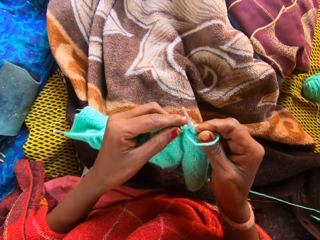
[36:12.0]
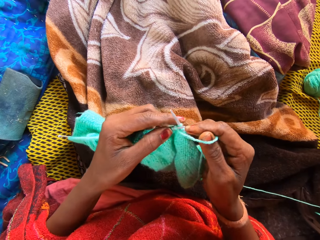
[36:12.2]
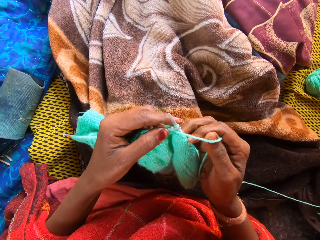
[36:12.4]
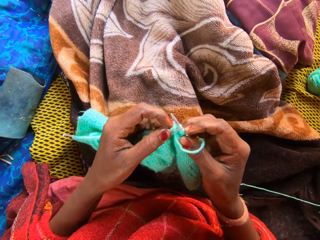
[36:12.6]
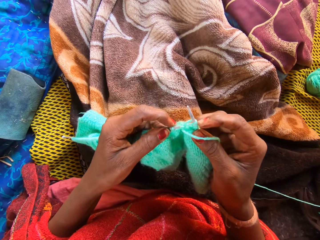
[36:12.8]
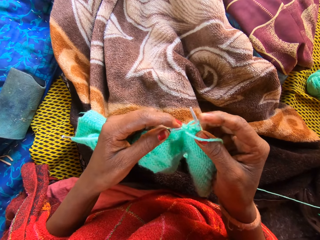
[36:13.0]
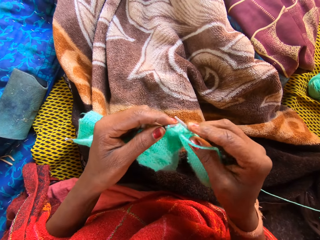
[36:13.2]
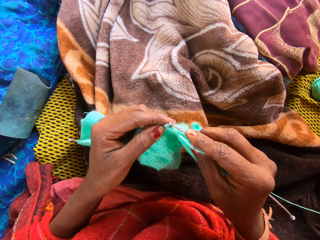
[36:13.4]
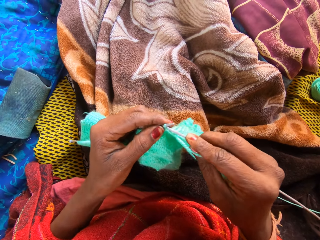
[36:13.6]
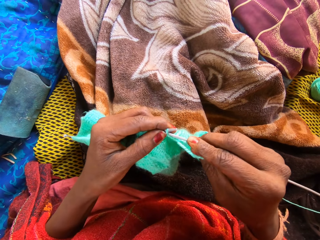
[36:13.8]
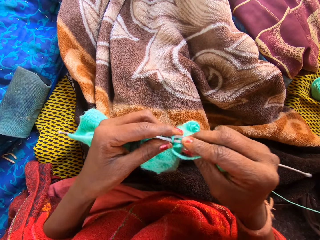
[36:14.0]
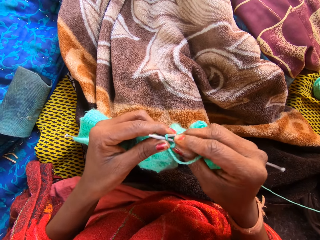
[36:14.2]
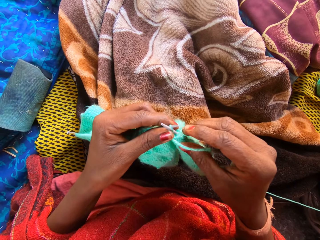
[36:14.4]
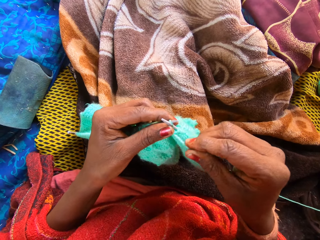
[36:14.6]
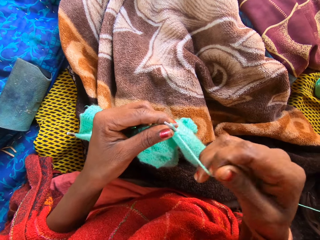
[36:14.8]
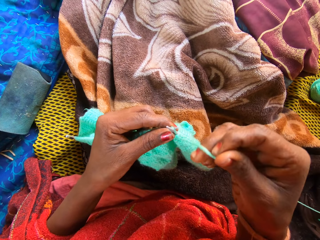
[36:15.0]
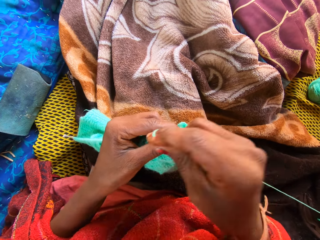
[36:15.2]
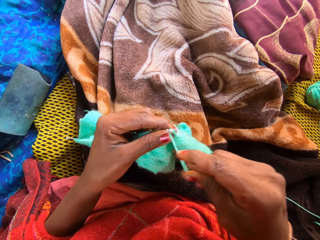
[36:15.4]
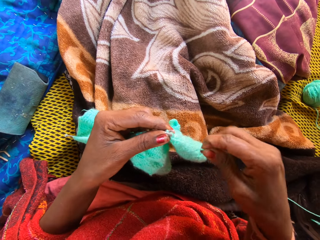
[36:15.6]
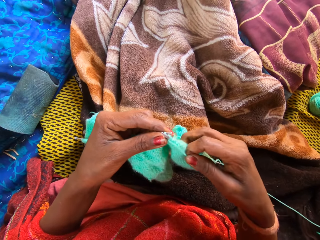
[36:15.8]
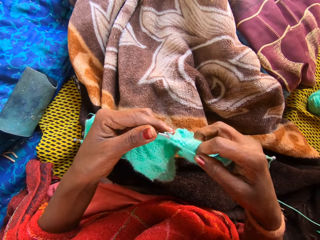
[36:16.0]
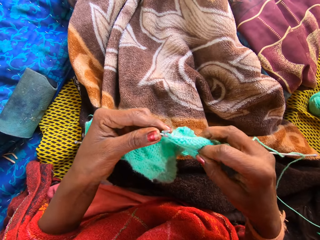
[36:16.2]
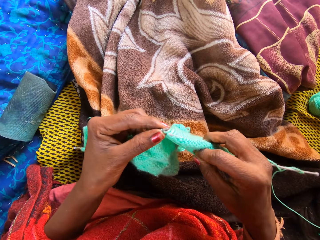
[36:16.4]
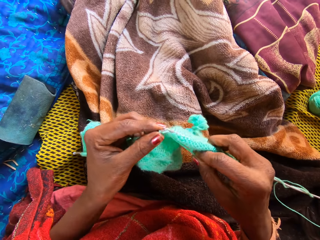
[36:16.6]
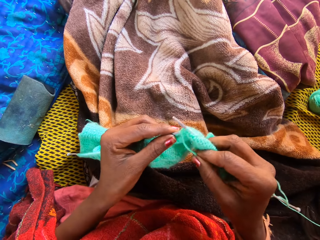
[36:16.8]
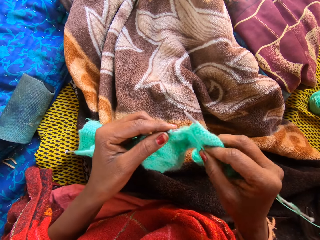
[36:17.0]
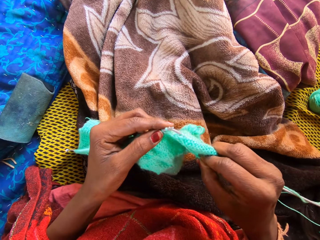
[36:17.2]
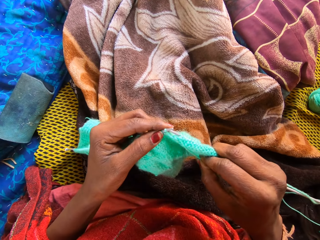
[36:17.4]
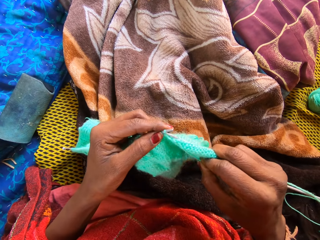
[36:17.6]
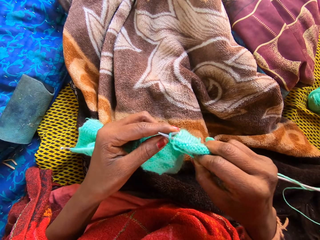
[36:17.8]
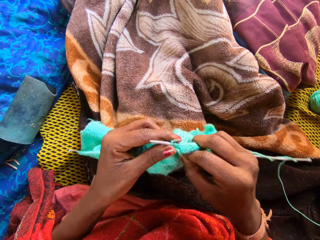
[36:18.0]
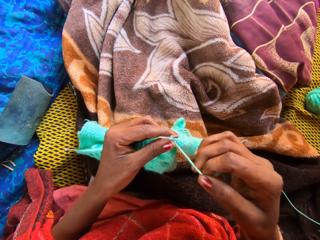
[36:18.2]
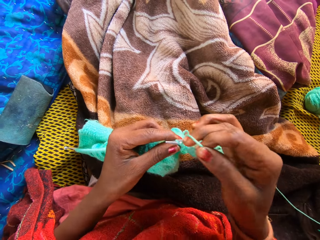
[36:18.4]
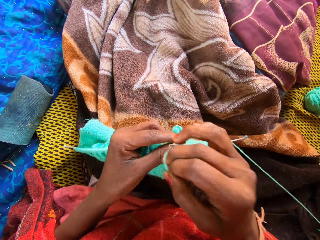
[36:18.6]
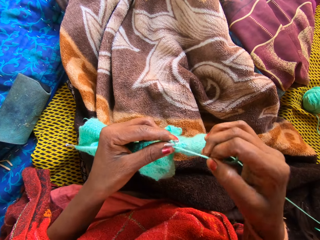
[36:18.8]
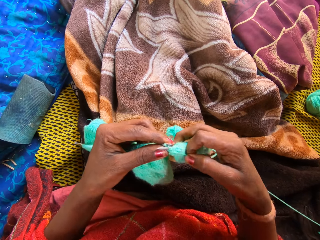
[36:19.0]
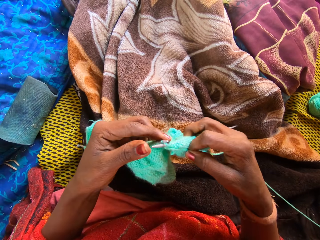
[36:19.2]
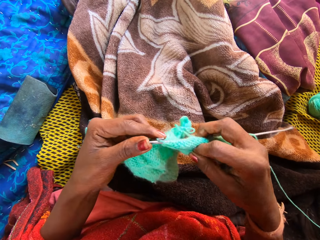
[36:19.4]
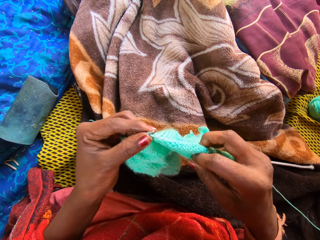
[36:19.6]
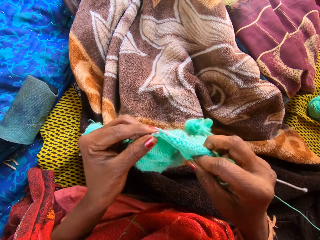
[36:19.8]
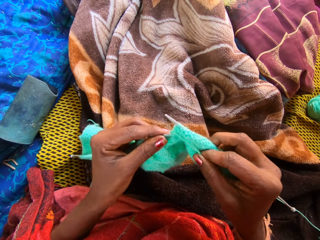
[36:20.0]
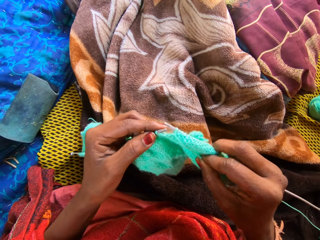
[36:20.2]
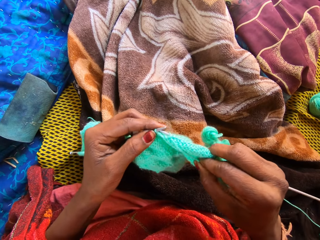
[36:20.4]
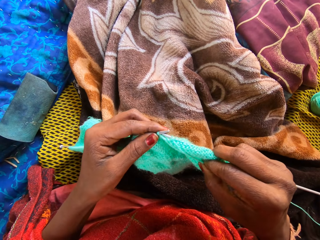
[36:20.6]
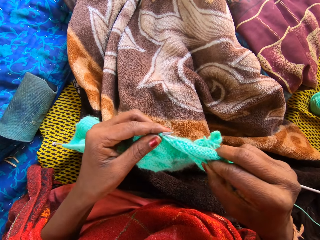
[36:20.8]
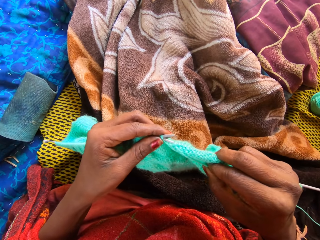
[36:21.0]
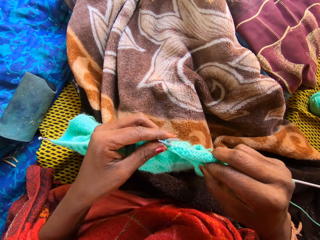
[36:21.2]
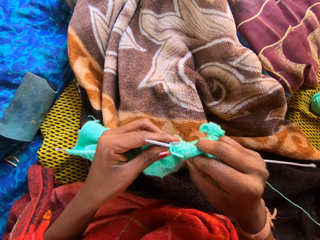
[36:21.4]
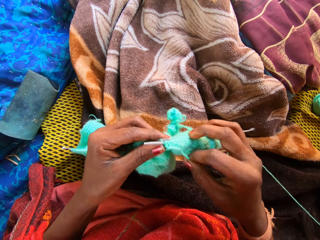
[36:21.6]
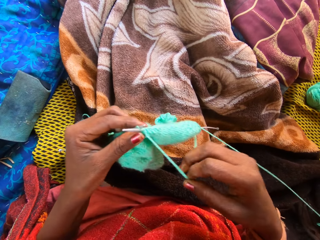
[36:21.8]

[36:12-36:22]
The camera wearer knits the yarn with knitting pins. She holds the crochet on her right hand.

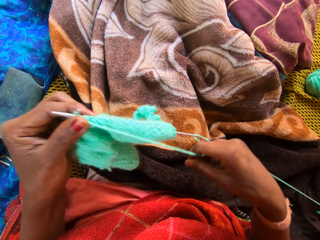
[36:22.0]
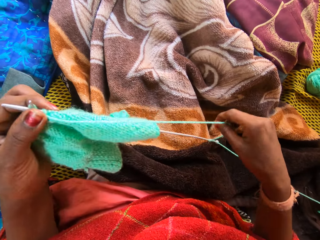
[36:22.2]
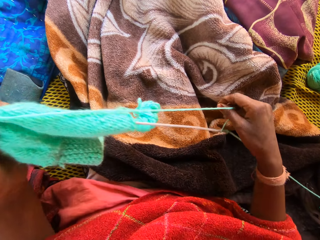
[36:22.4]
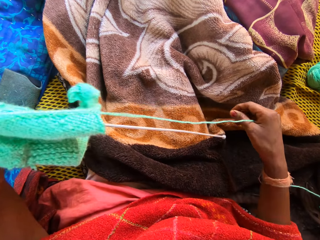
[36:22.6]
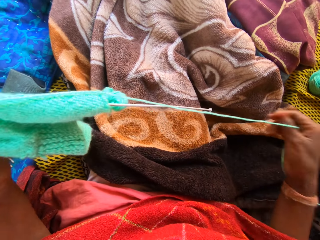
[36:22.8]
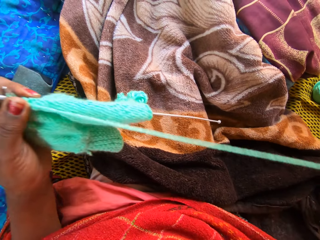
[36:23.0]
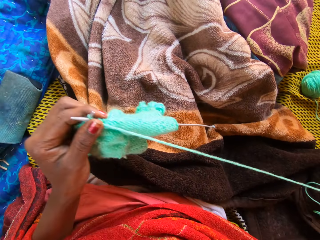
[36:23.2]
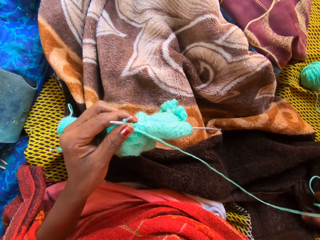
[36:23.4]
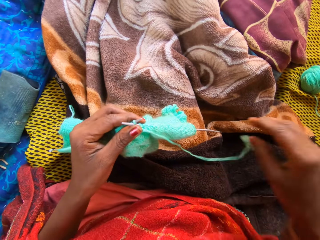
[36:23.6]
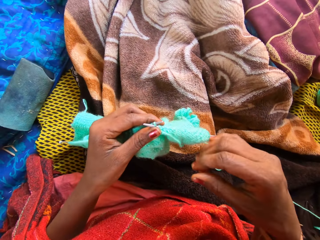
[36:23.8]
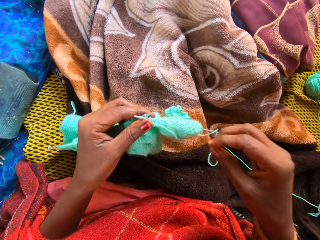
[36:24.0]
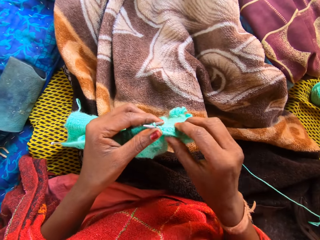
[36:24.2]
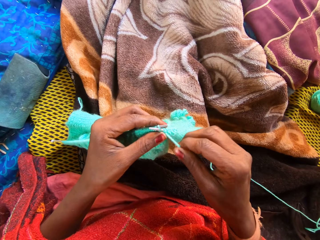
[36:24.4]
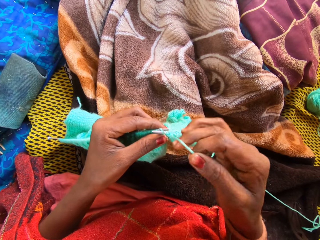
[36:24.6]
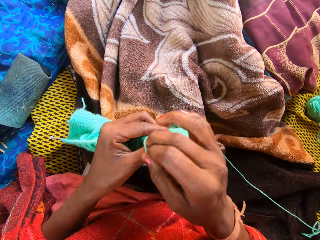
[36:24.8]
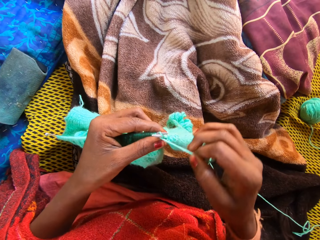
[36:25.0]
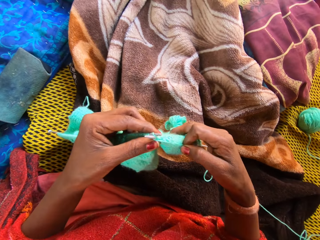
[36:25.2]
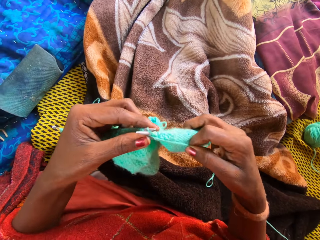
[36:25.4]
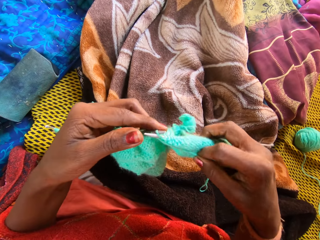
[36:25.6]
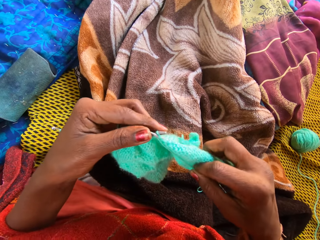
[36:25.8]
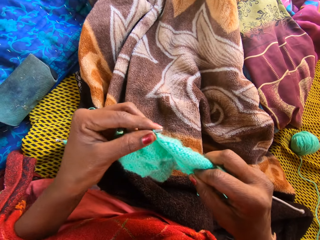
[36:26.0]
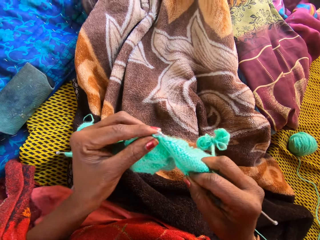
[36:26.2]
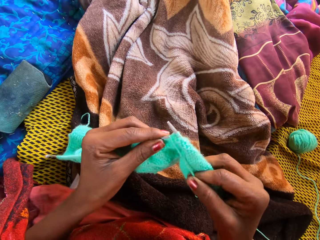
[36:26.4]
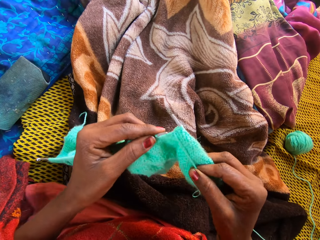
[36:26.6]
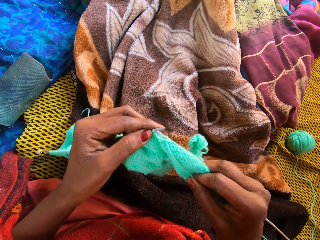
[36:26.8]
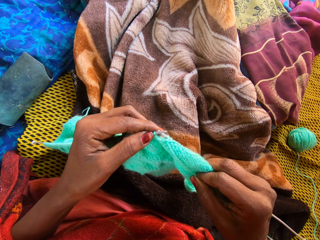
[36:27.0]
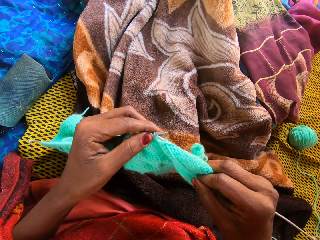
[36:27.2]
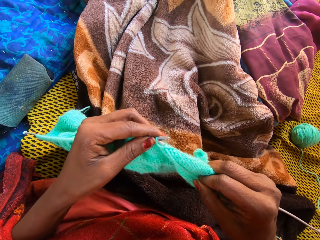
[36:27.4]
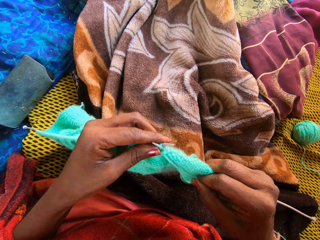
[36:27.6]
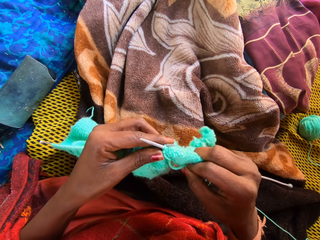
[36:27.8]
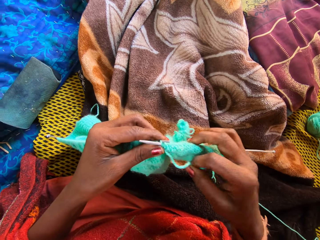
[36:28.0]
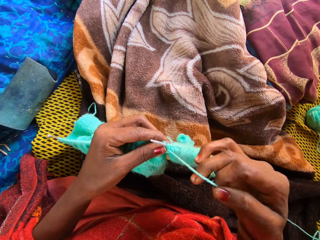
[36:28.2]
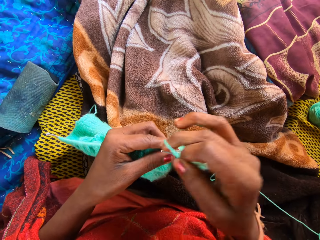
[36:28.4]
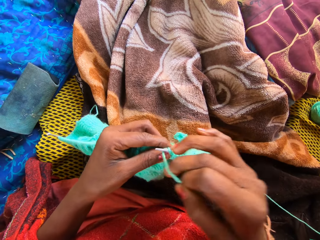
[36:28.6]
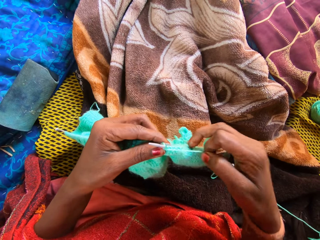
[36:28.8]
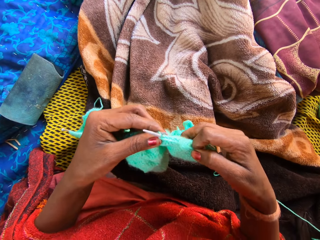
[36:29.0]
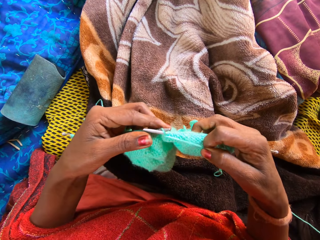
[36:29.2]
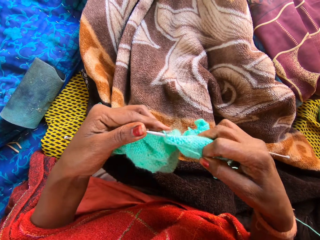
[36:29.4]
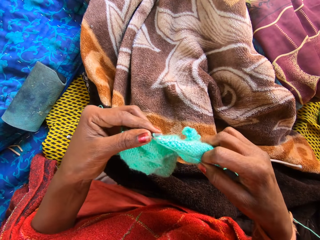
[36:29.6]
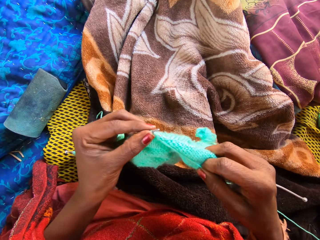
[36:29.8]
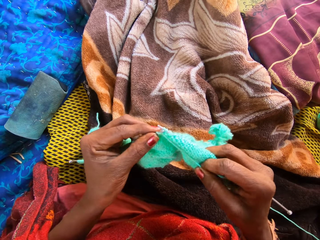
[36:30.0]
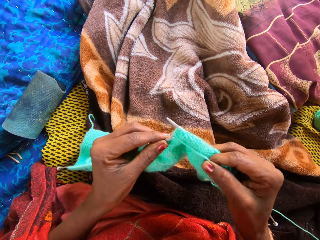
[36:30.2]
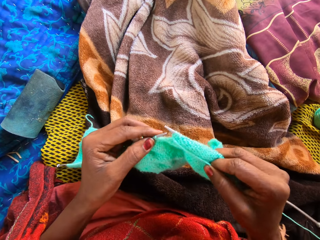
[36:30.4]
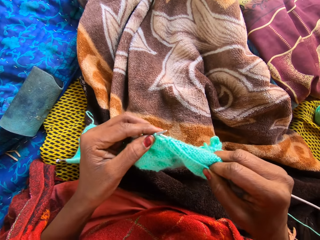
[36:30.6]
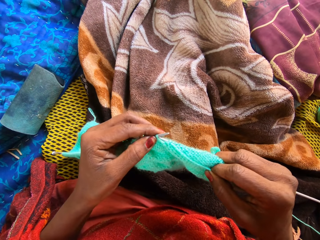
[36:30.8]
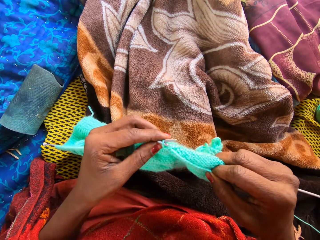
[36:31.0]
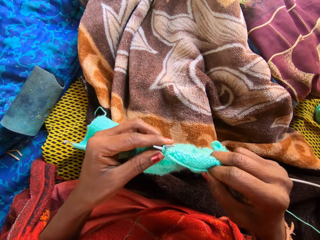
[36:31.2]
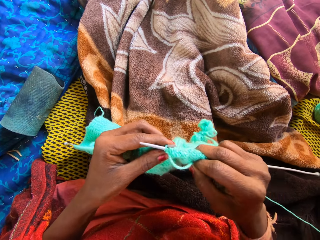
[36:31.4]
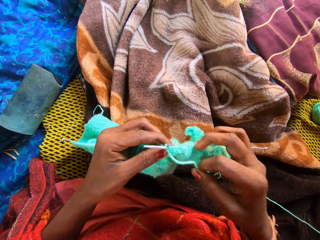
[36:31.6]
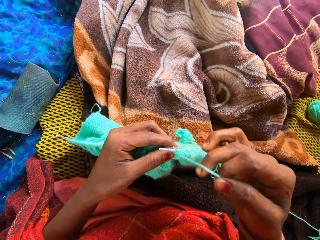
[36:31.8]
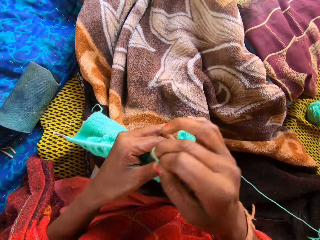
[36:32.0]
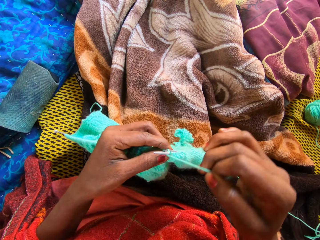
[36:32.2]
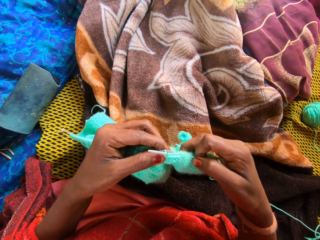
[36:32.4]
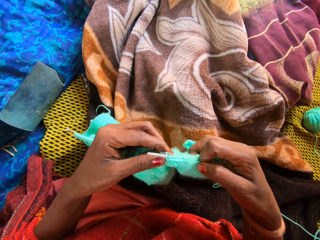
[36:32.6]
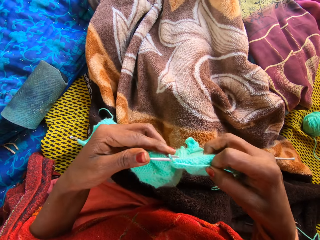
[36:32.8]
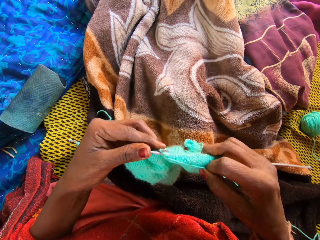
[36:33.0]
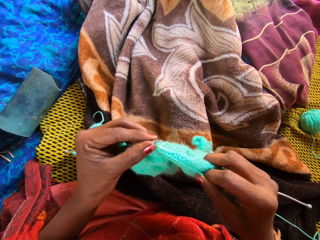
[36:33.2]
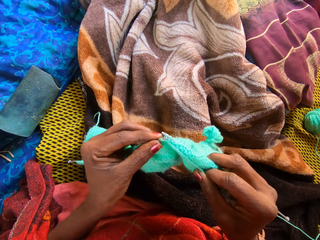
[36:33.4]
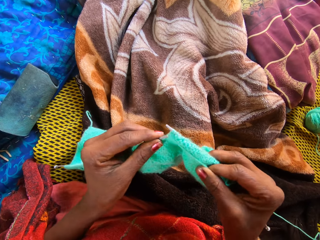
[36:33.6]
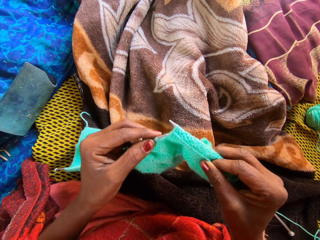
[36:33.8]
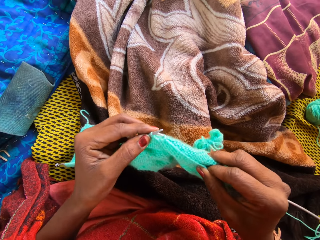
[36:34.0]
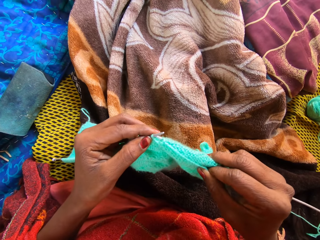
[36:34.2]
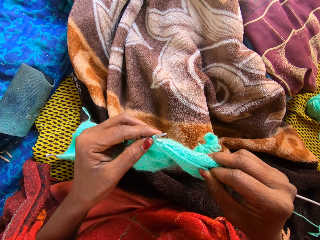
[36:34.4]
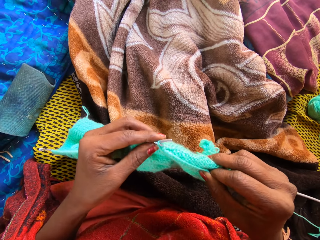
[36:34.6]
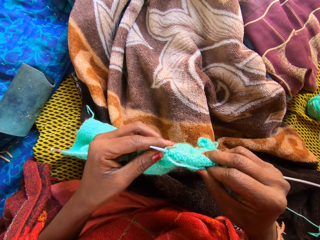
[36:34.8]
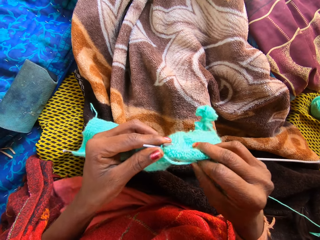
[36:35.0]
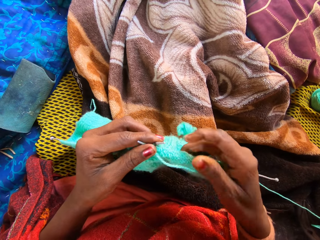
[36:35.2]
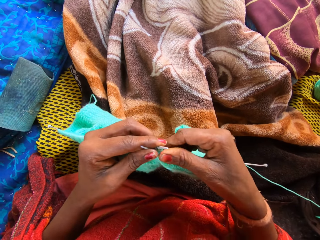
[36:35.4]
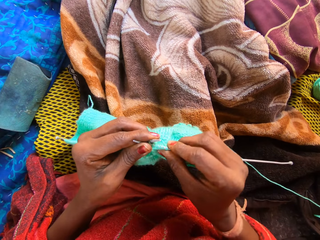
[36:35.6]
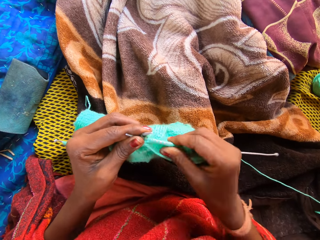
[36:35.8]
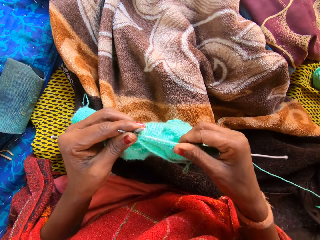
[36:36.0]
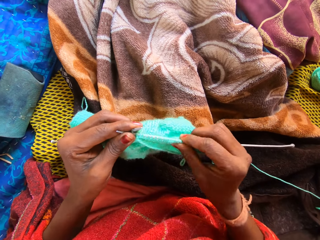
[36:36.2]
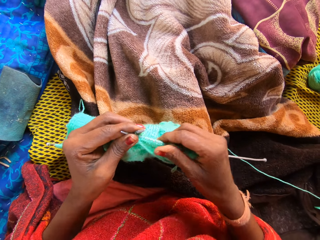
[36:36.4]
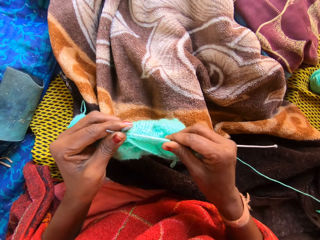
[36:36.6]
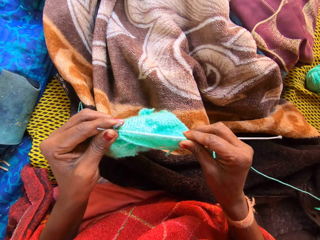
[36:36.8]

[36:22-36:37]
The camera wearer stretches the thread with her right hand. She holds the fabric. She knits the fabric.
